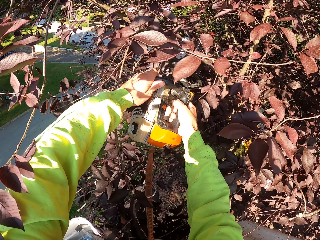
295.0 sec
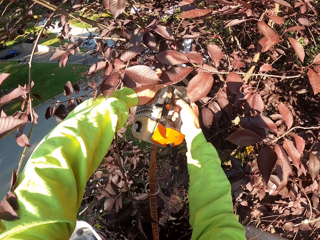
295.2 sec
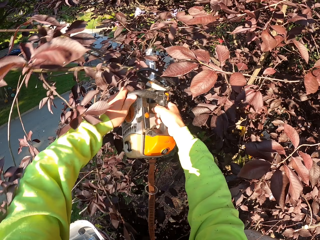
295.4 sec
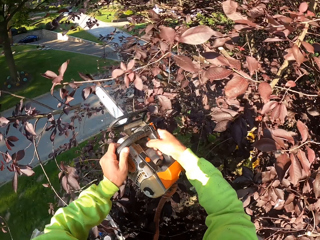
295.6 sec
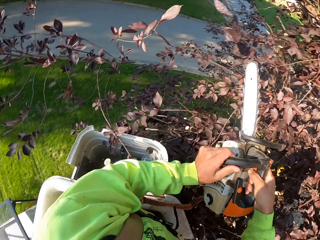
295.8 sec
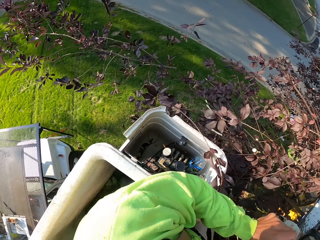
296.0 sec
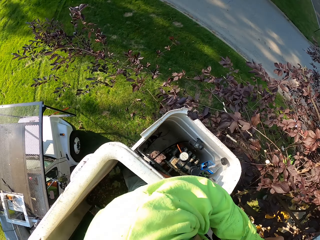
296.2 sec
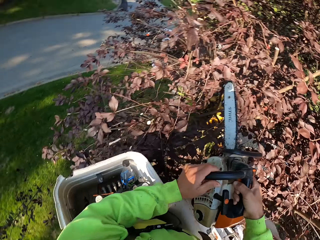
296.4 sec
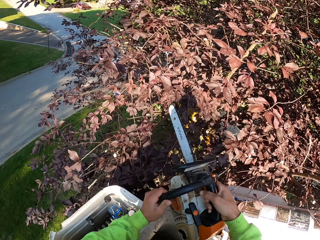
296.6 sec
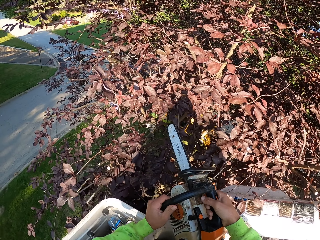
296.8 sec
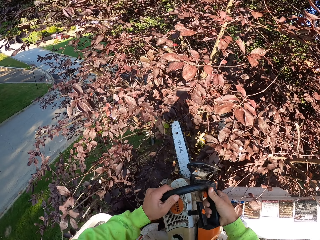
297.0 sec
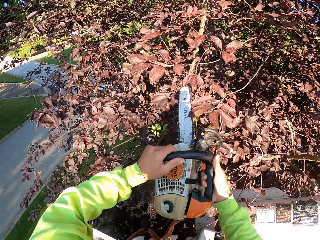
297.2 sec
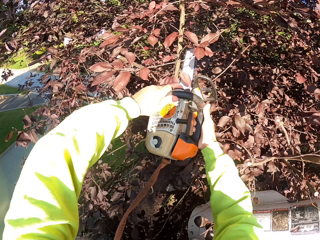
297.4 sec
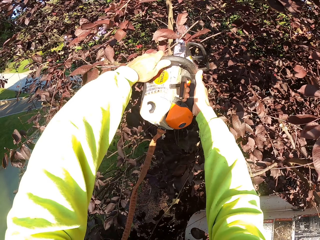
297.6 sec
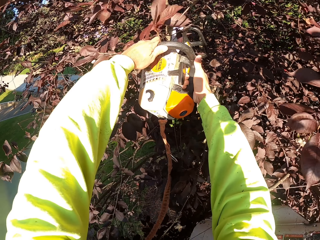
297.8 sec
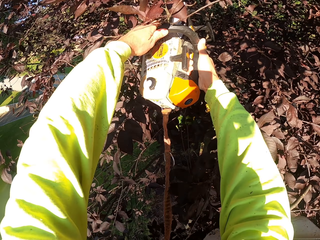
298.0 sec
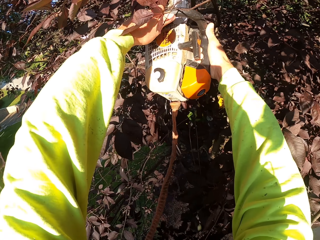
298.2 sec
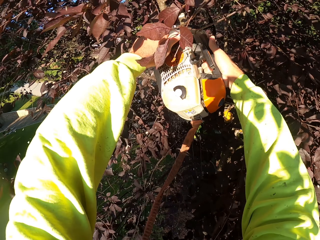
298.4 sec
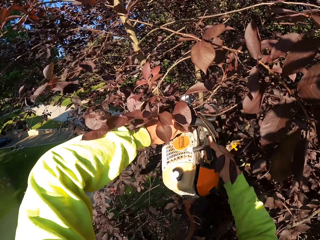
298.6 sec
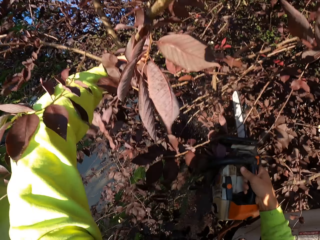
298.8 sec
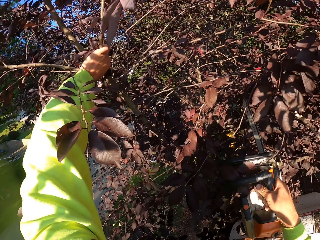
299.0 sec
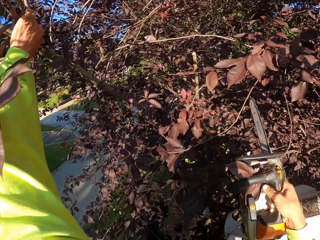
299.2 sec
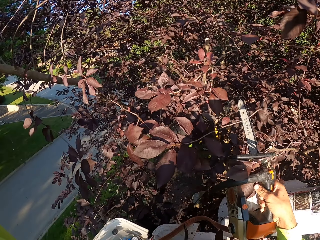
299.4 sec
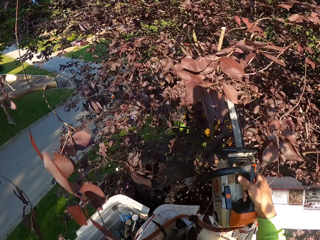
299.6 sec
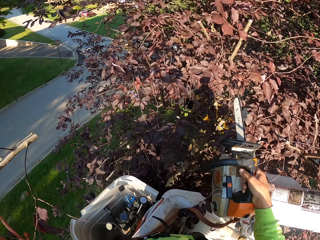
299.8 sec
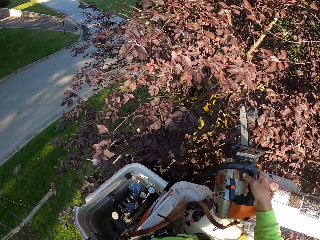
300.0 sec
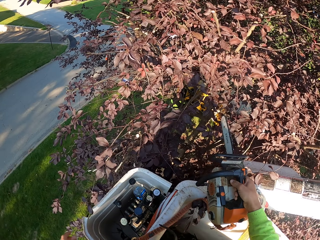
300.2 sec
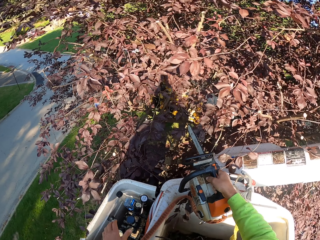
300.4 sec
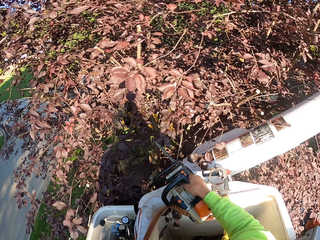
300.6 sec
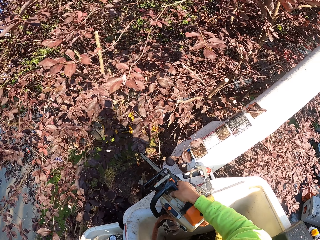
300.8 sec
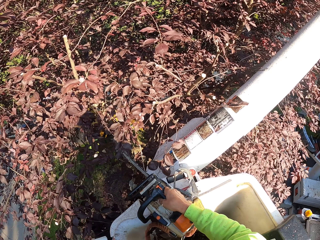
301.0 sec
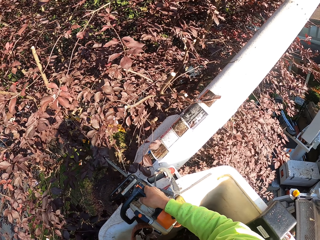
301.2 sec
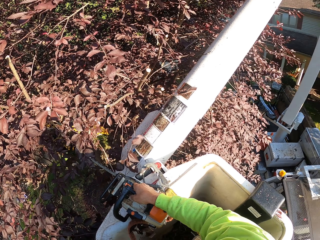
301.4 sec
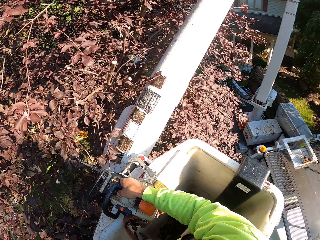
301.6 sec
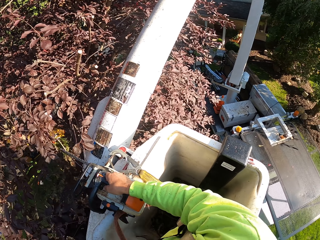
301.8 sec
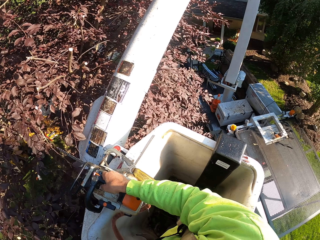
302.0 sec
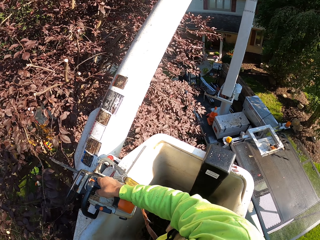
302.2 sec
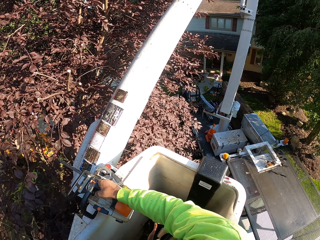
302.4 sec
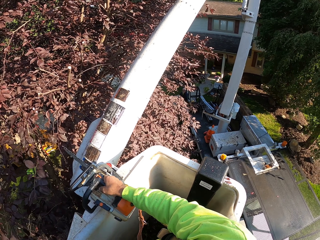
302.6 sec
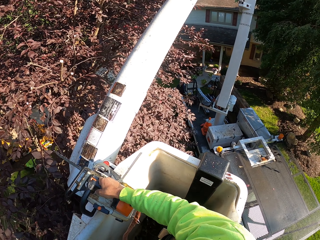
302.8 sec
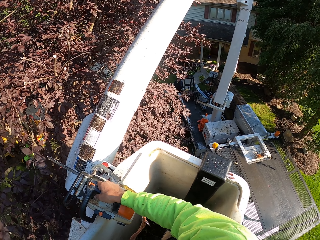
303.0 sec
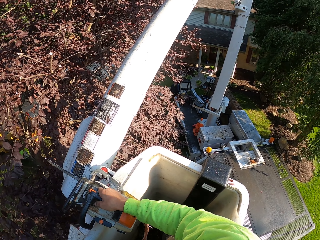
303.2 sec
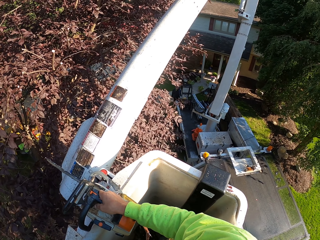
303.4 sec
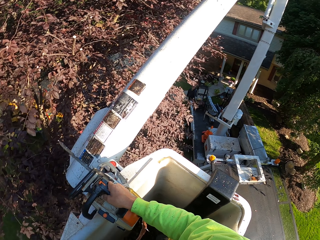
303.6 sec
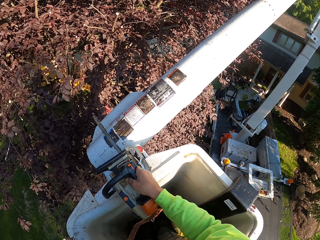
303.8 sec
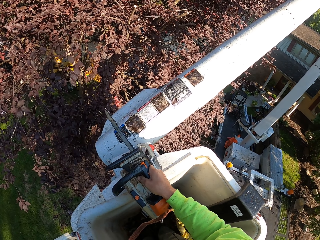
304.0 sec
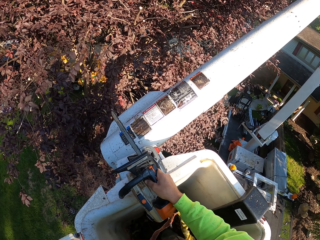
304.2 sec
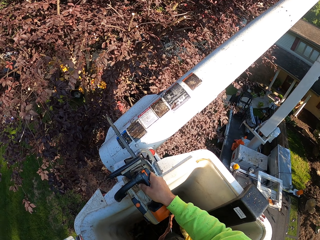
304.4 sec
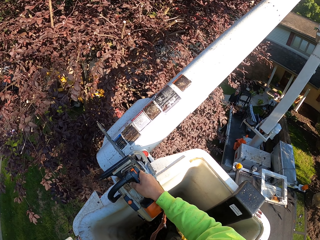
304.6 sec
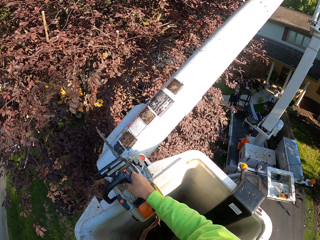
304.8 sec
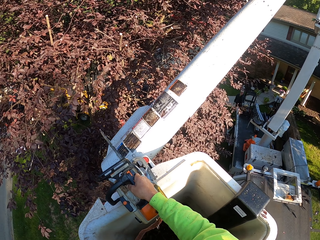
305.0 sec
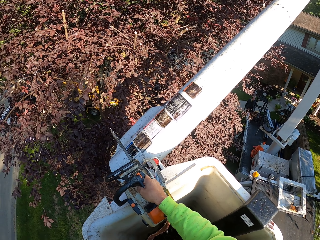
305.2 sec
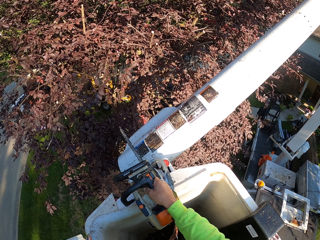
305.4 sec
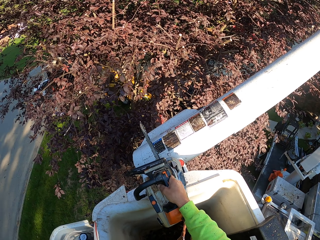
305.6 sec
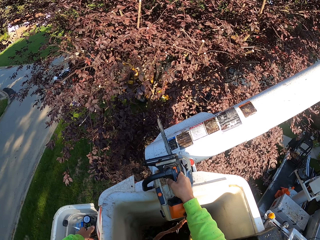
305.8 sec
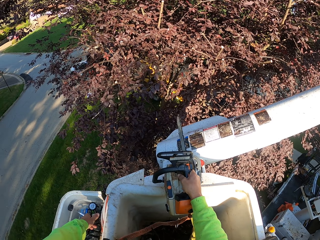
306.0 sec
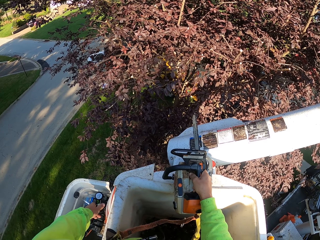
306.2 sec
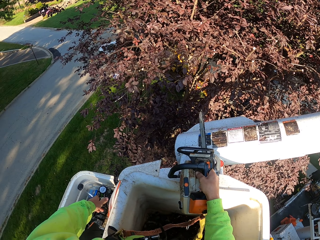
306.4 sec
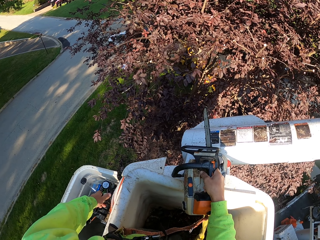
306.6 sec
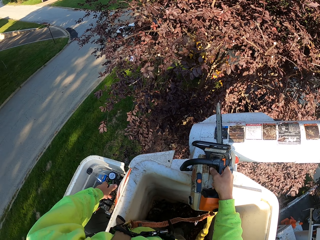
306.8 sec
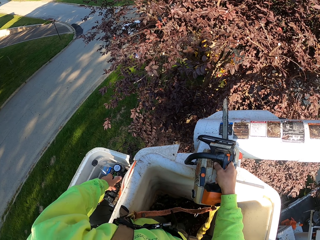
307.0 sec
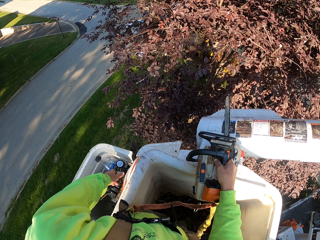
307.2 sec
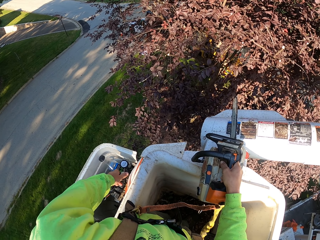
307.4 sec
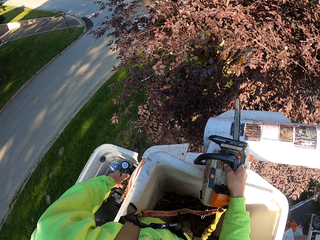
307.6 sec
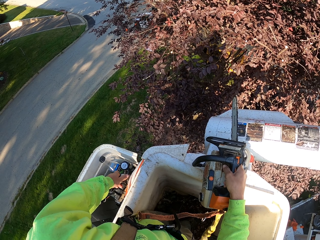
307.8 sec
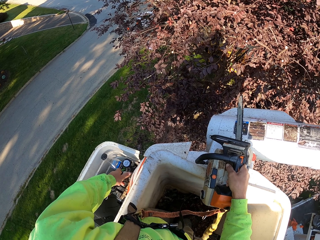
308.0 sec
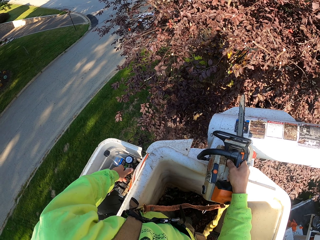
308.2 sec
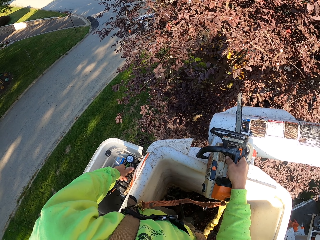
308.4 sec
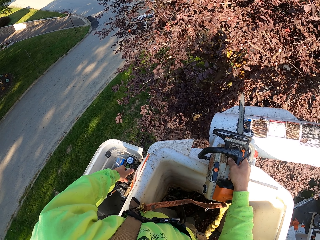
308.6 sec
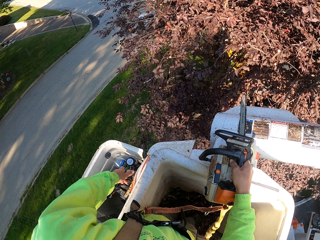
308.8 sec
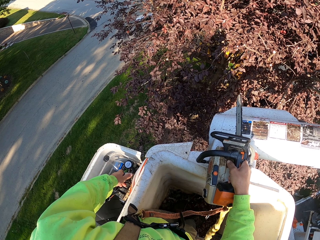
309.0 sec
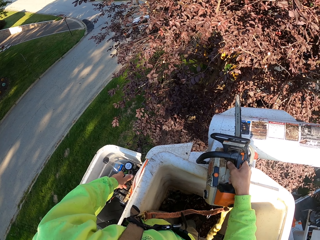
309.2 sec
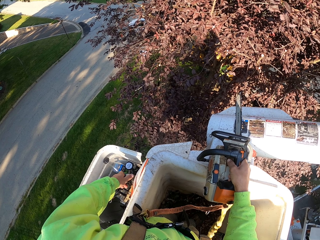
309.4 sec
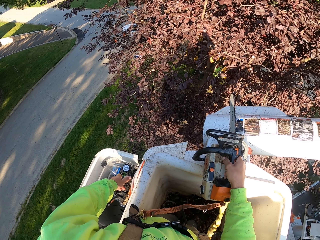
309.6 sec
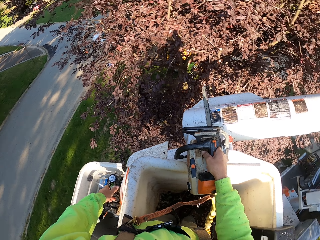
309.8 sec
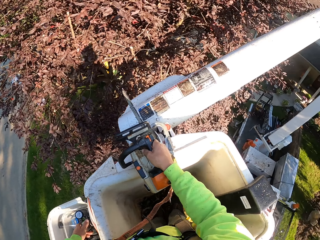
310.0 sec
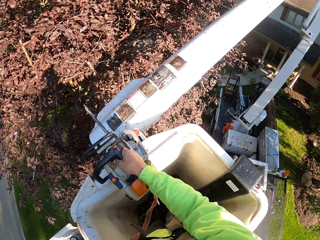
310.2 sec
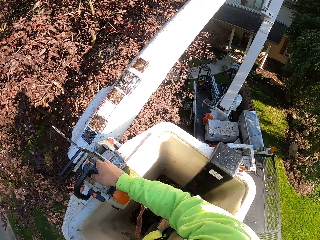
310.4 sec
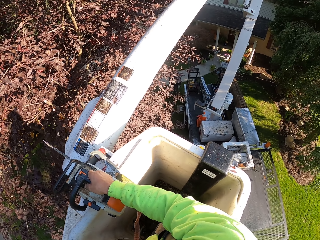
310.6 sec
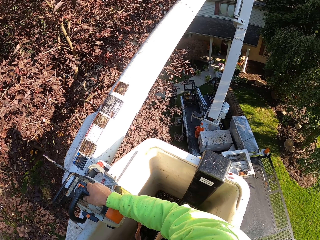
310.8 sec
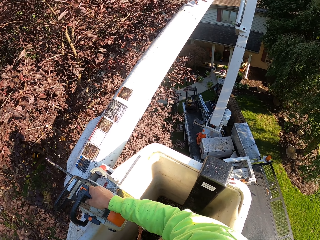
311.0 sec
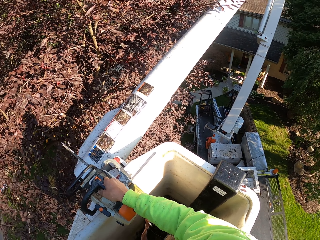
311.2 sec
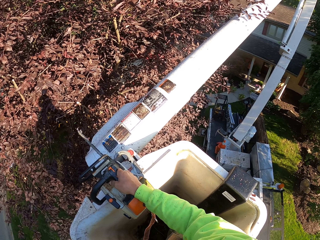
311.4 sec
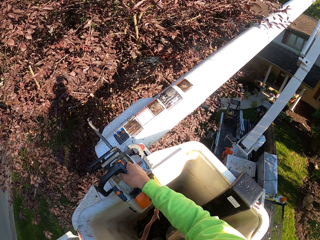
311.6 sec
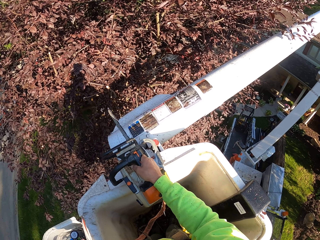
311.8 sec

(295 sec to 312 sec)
The camera wearer cuts a twig on the tree with the chainsaw in both hands. He cuts a twig on the tree with the chainsaw in both hands again. He pulls the twig from the tree on the ground with his left hand. He drops the twig to the ground. He moves the boom crane lift with the gear. He operates the boom.

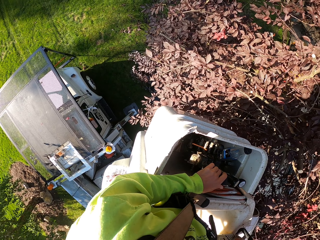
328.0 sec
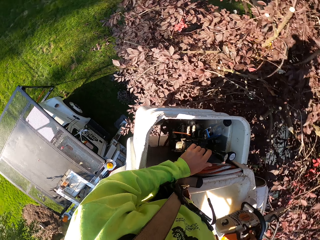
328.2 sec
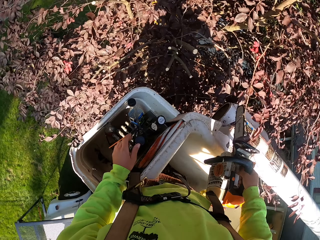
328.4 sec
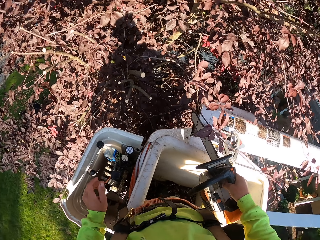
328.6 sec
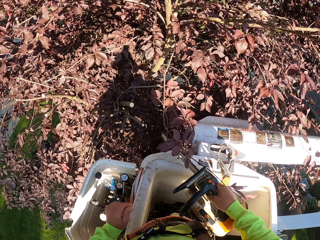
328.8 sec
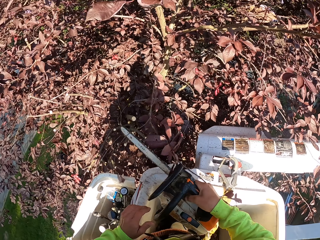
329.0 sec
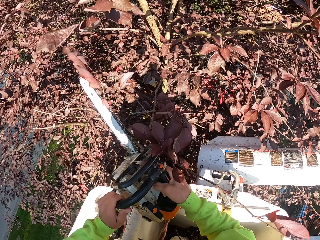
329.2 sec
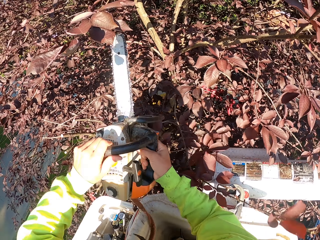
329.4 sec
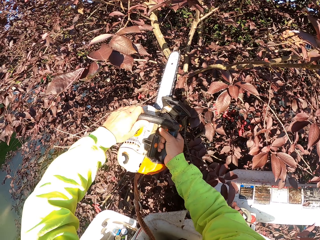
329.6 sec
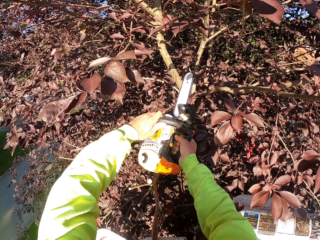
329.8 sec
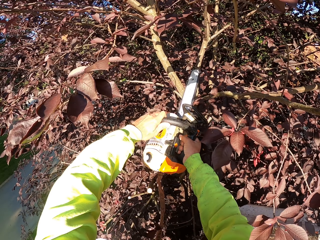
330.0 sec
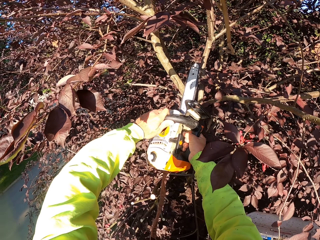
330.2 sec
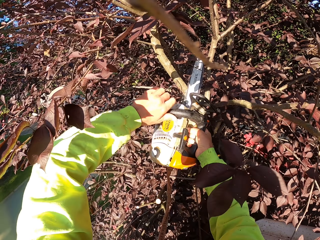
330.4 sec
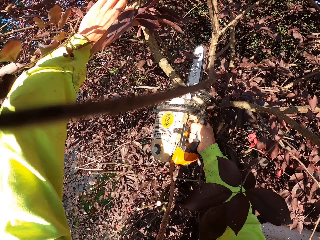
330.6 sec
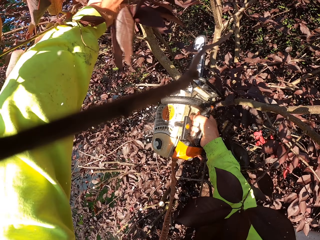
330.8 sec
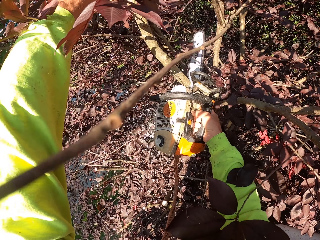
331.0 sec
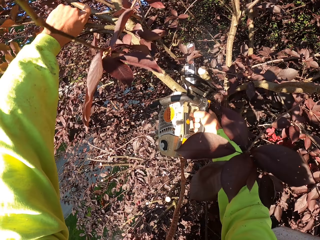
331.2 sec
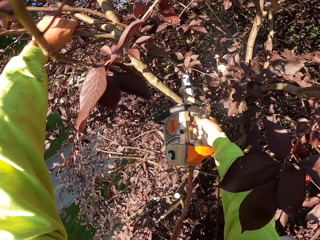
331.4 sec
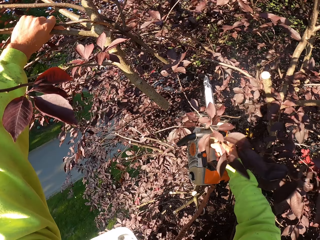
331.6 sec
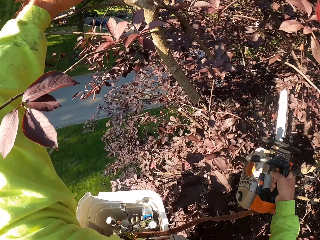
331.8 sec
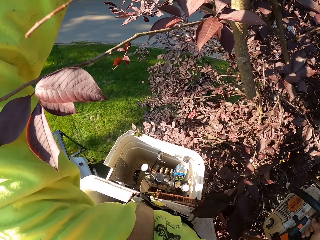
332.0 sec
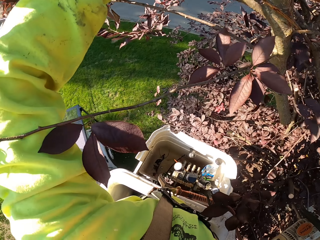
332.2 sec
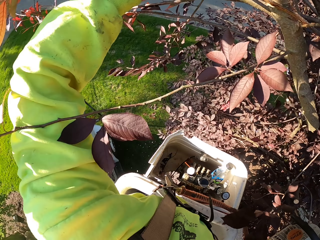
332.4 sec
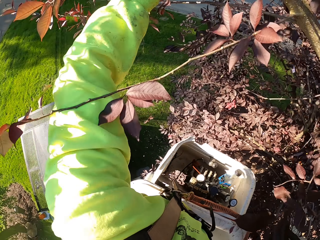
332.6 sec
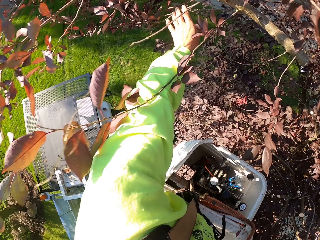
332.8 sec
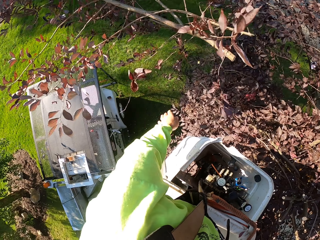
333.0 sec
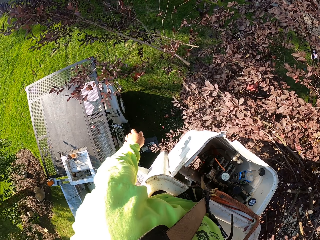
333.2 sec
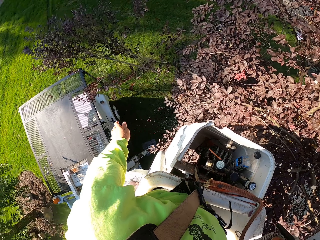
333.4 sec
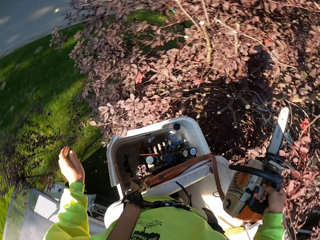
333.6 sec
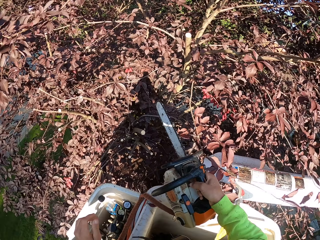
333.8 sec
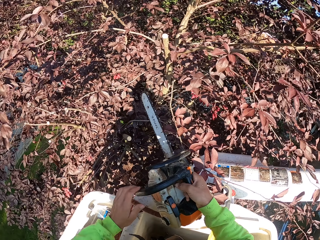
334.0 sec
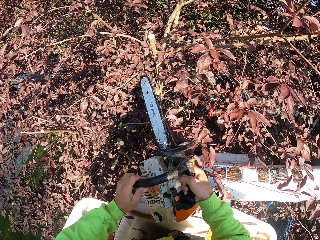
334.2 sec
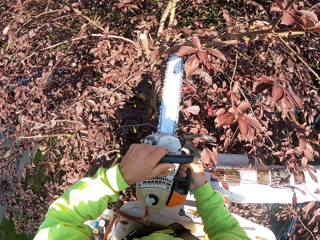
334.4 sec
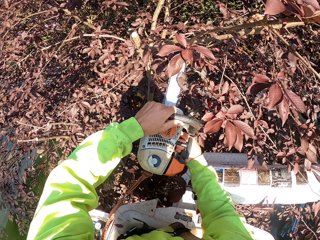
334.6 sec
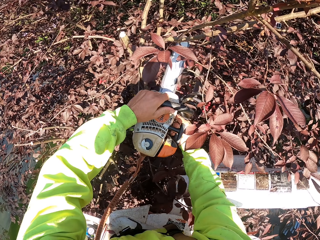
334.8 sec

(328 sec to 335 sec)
The camera wearer cuts a twig on the tree with the chainsaw in both hands. He throws the twig on the ground with his left hand.
